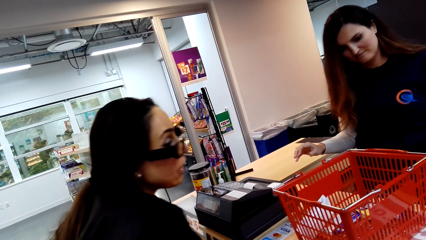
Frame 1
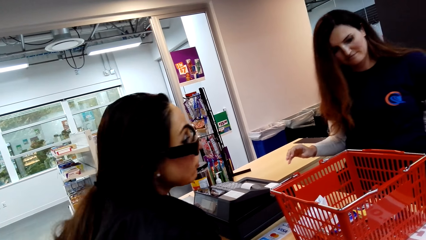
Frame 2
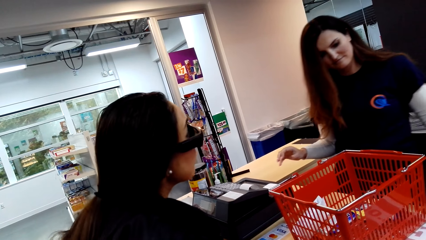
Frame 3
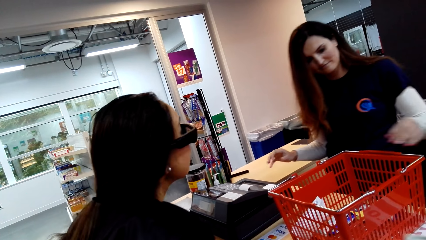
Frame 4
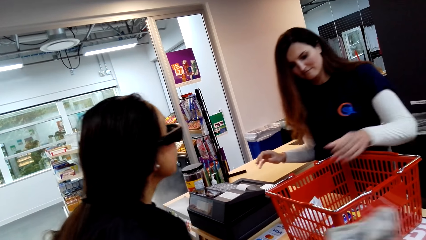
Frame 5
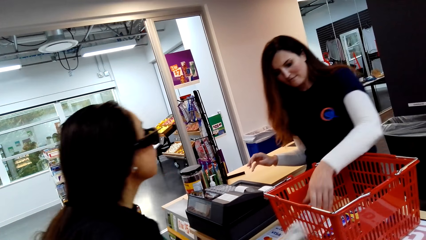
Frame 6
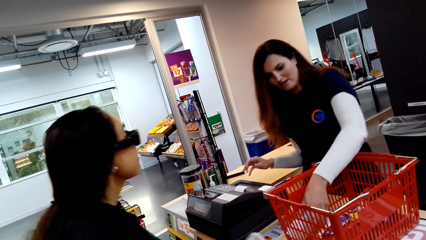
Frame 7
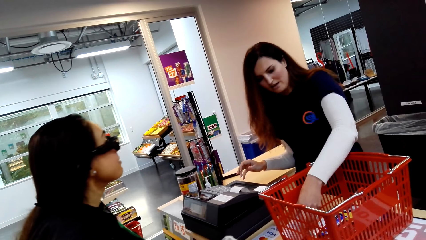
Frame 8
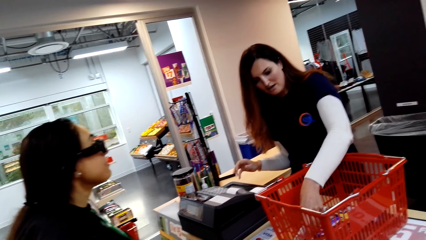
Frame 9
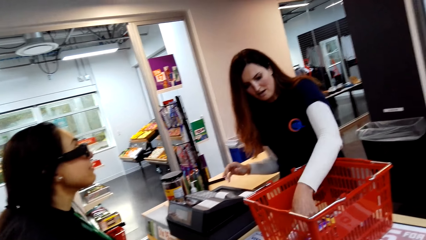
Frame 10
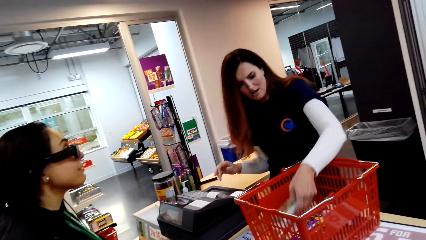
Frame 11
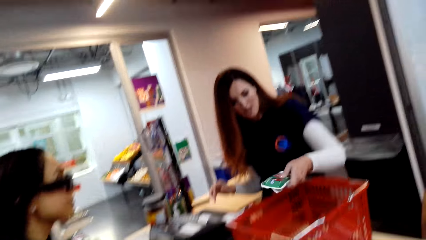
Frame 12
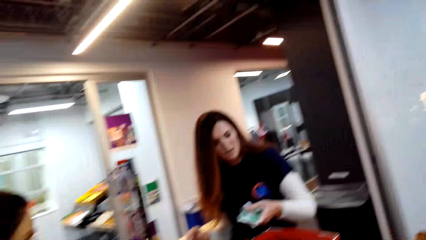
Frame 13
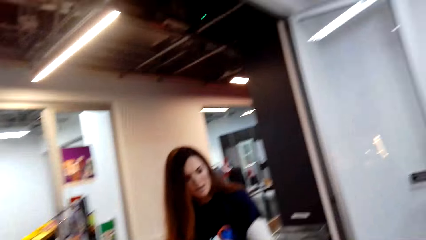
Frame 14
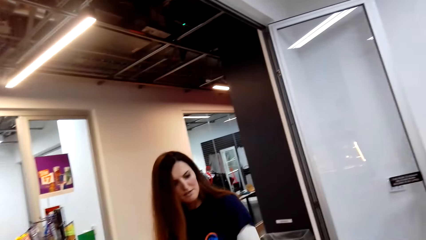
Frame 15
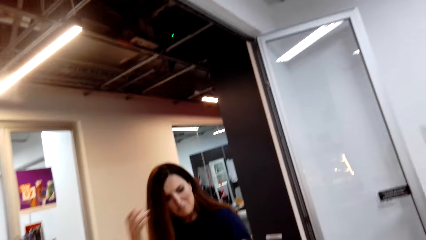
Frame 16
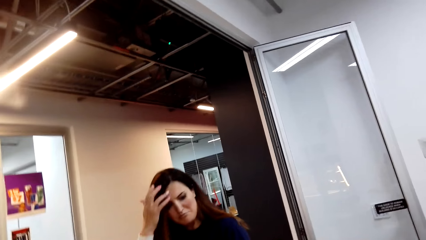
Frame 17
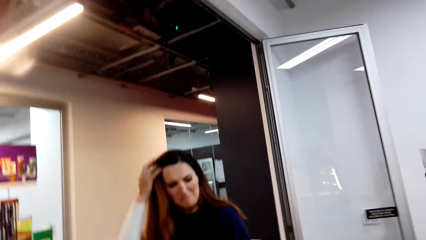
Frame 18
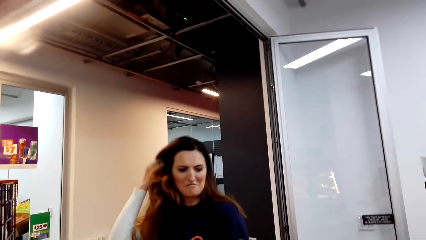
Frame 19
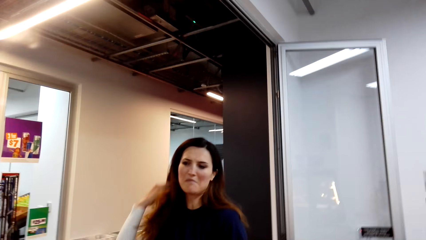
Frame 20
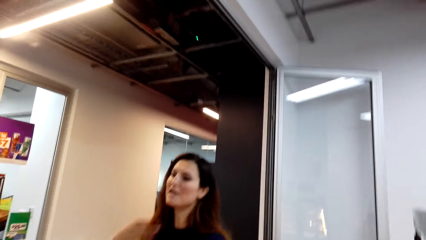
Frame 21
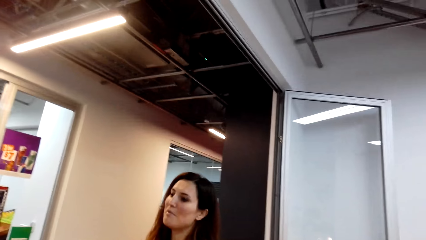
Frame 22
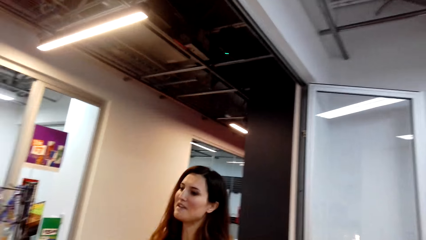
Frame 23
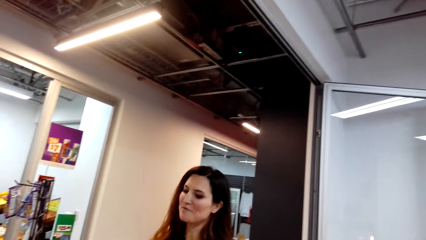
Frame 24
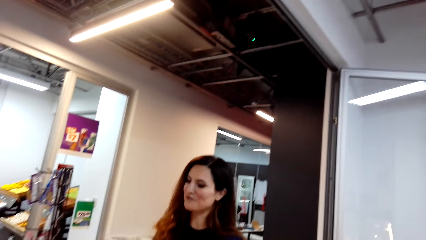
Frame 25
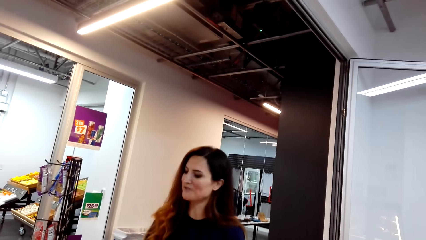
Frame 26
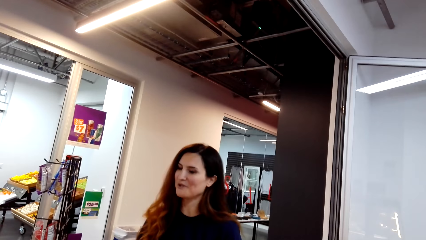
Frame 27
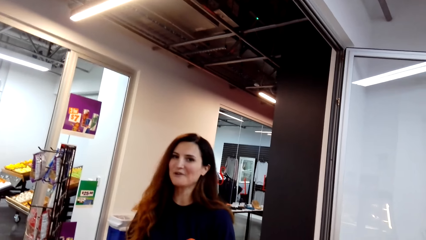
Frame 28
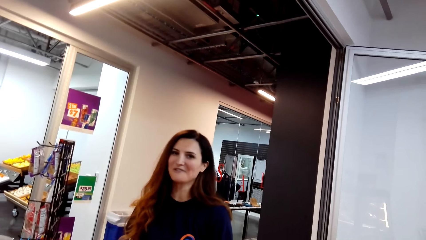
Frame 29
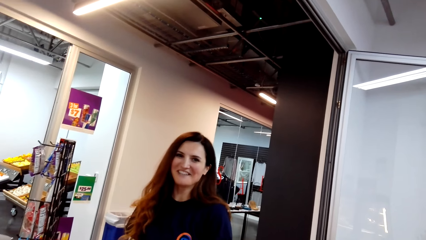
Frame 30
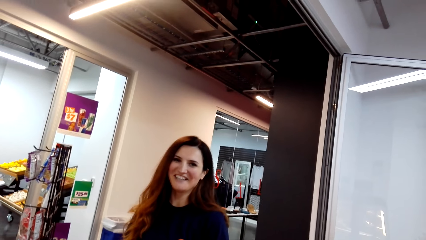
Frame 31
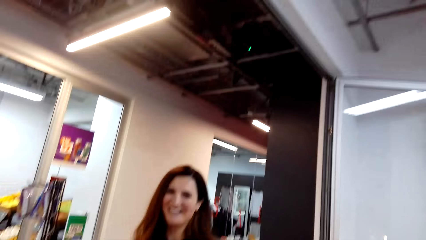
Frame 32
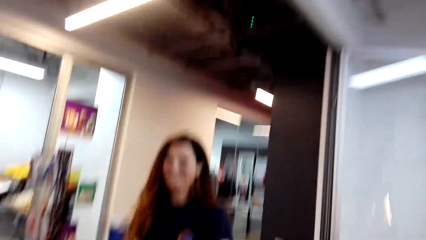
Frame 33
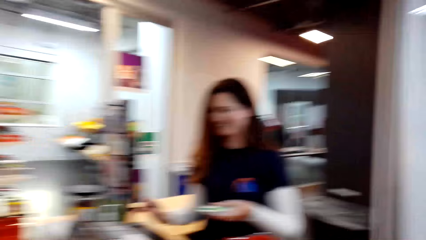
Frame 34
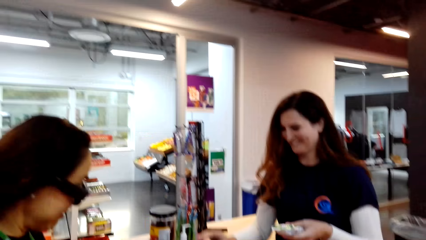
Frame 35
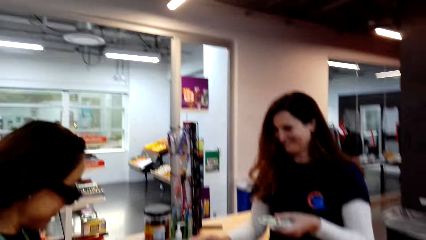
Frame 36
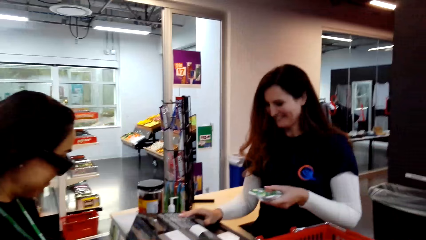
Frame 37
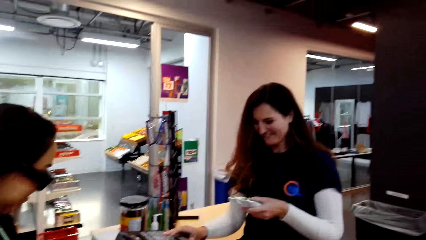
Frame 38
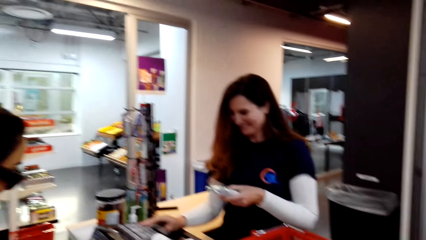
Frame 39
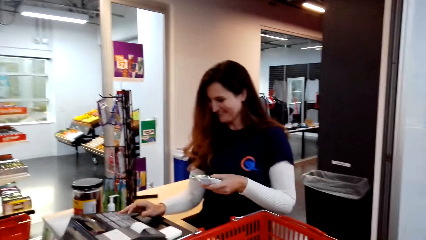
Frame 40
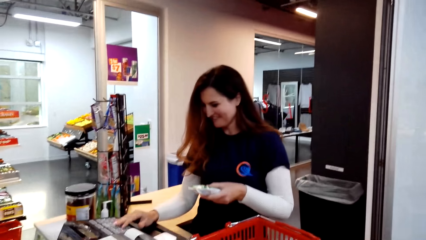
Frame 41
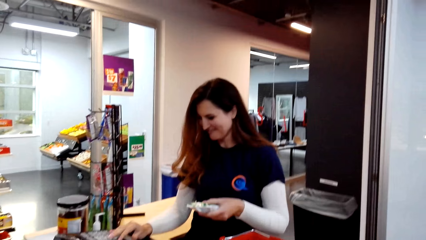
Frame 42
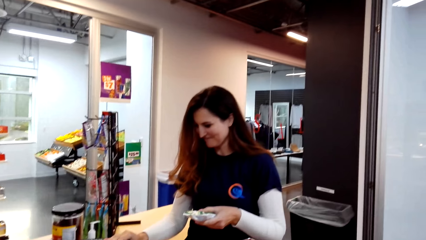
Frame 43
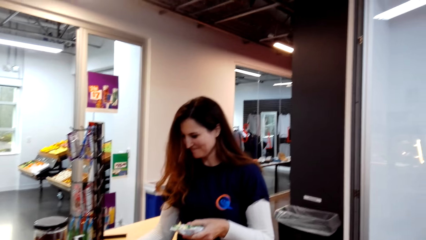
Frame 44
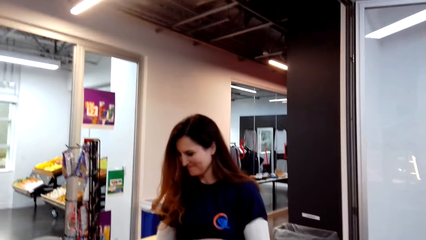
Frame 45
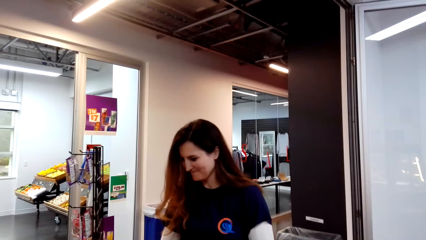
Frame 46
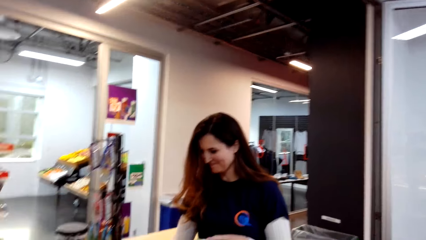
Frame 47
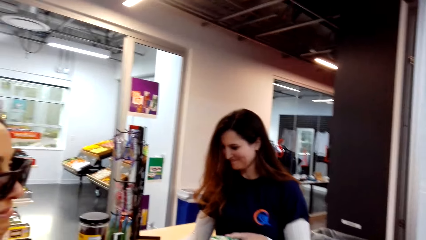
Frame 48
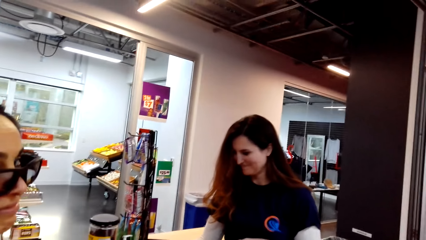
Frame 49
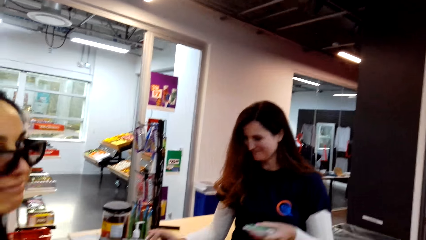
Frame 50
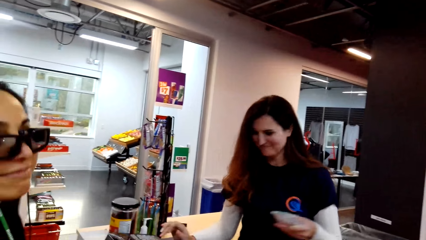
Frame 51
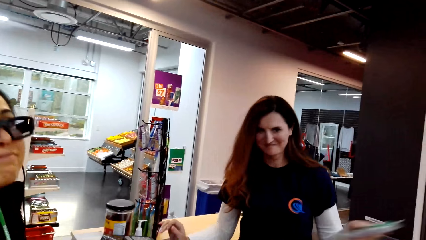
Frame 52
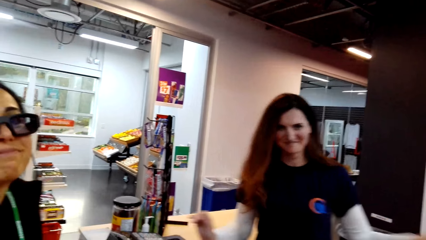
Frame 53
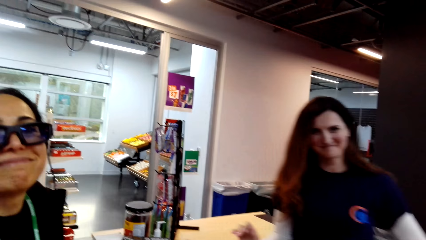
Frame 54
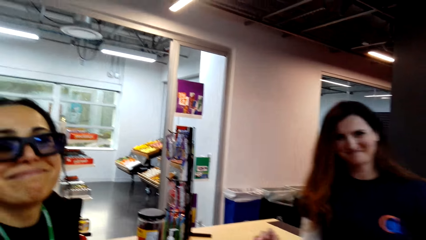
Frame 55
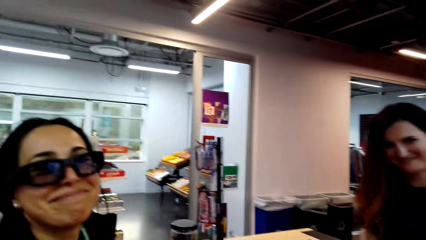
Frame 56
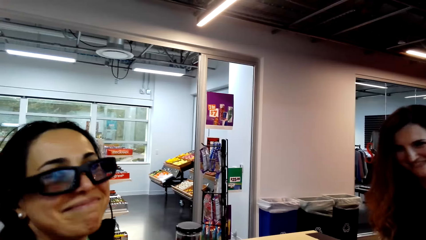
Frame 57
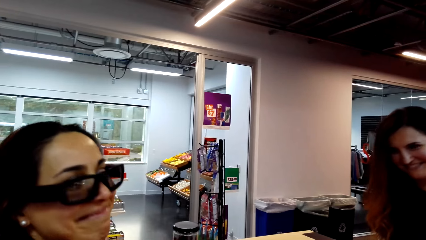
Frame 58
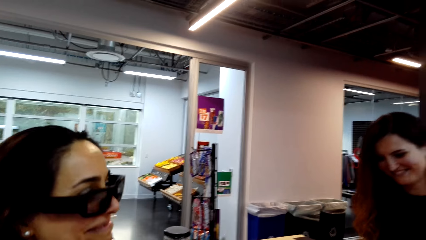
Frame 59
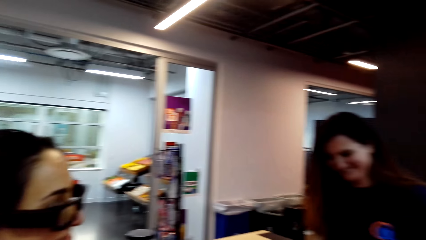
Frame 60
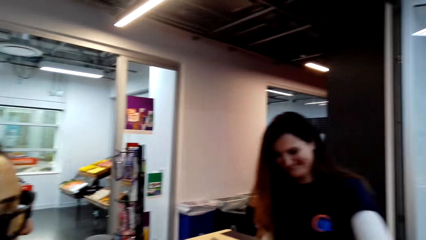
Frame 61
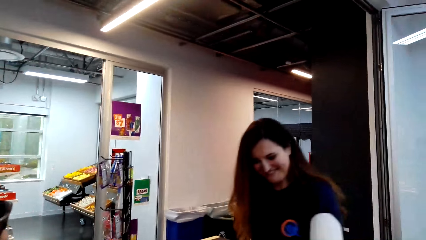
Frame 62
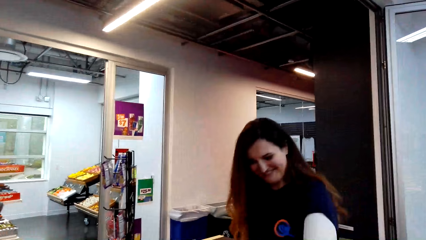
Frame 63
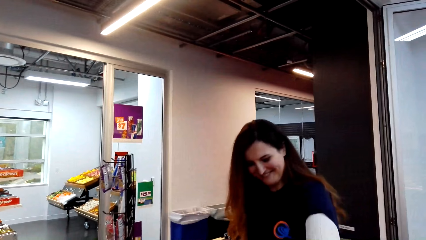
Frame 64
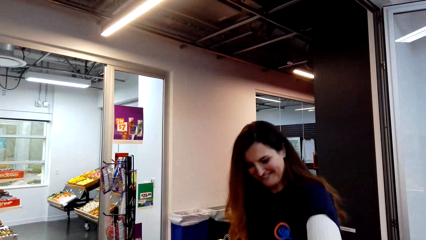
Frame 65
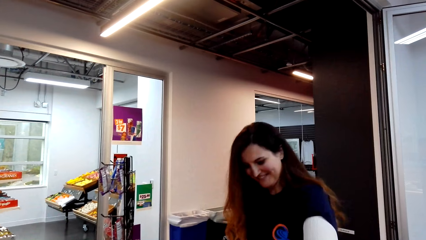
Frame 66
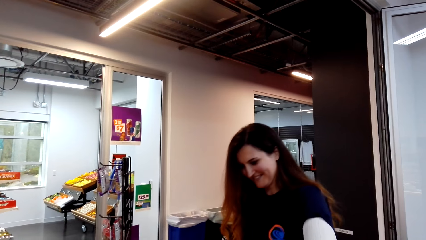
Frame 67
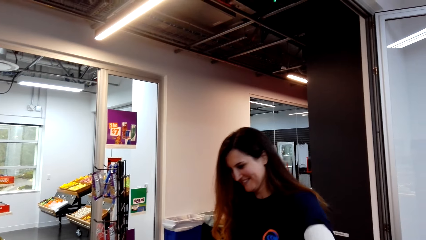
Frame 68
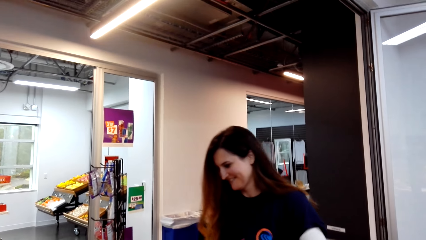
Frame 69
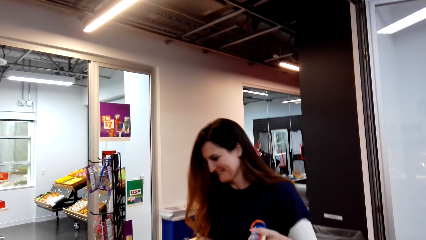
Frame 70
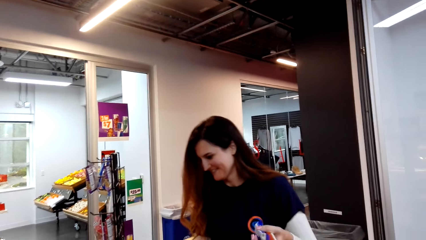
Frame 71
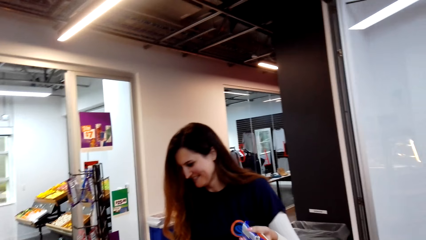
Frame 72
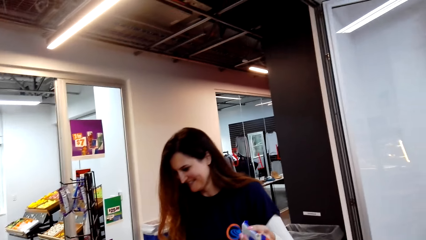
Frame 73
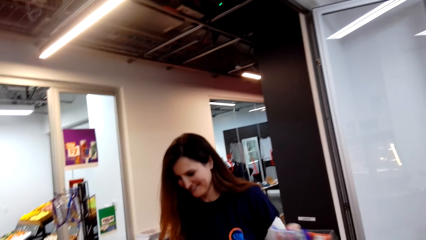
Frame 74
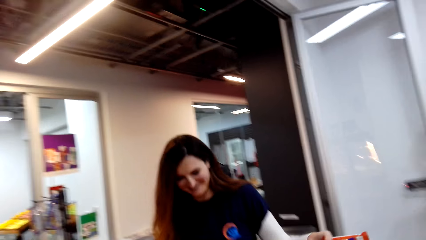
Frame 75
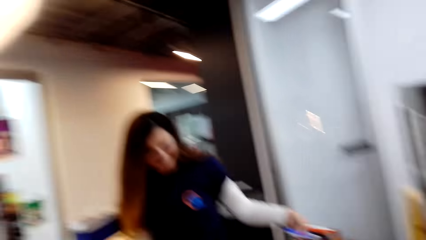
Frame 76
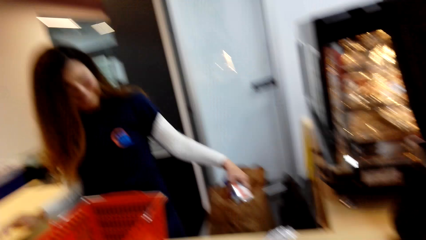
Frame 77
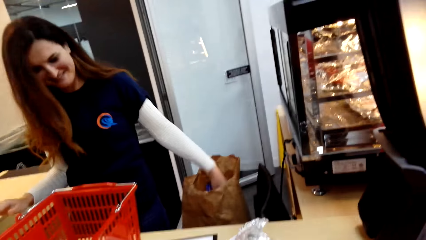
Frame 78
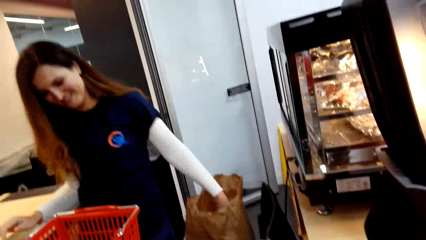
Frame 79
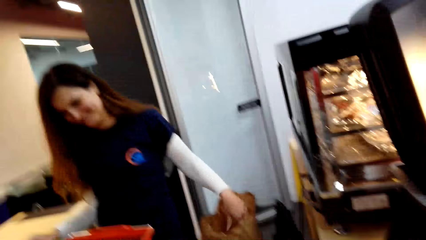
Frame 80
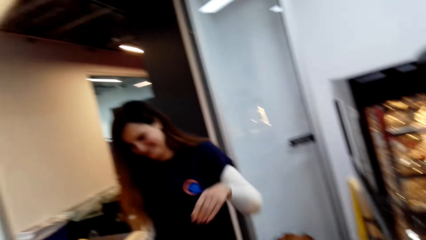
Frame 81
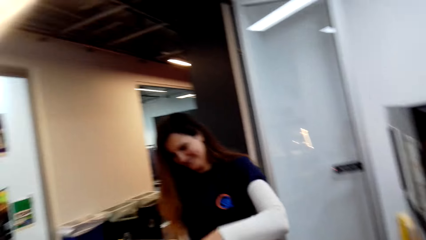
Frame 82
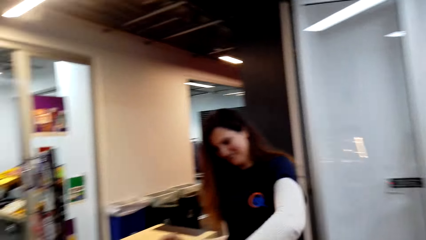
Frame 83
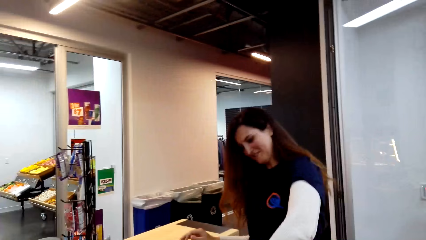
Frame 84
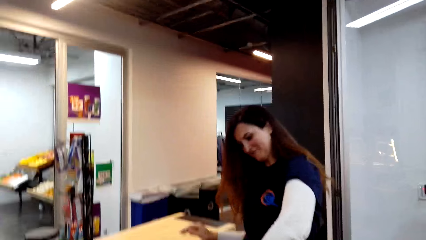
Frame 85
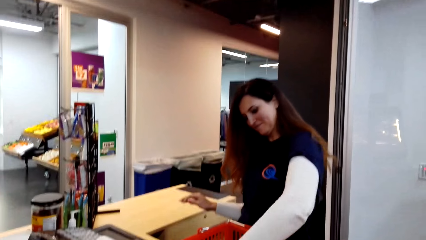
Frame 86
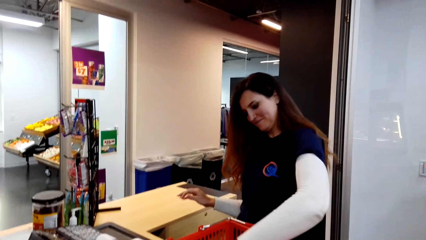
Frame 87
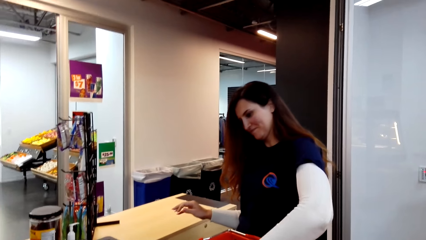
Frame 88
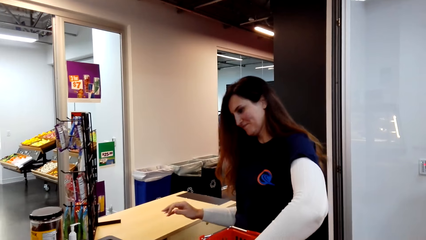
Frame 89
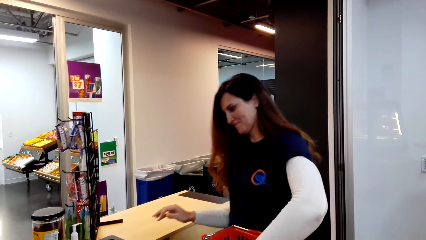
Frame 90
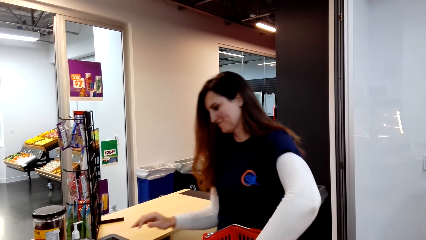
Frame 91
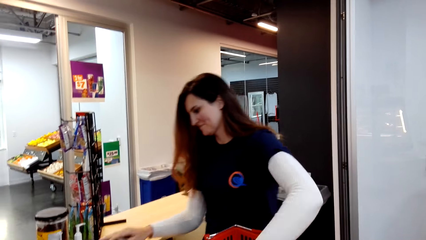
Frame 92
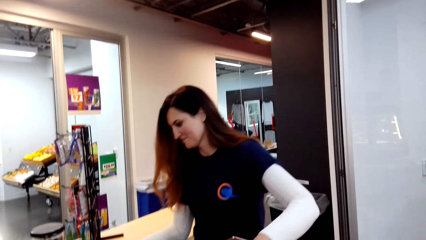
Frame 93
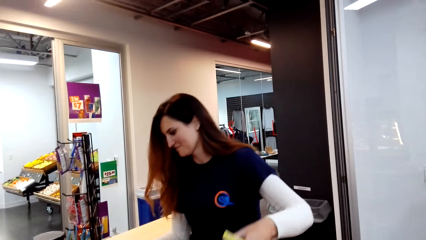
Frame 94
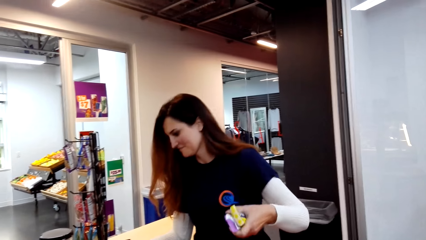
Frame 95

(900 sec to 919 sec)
The camera wearer moves the camera around. A woman converses with another woman. The camera wearer talks to a cashier. The cashier enters the price of the goods in the machine. The first woman scans the item. The camera wearer converses with the other woman and the first woman. The first woman puts items inside the paper bag.
